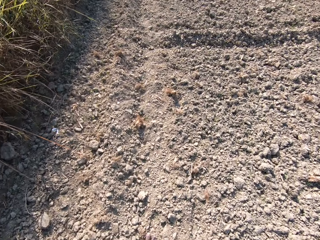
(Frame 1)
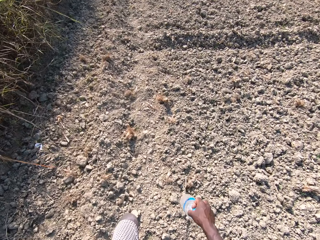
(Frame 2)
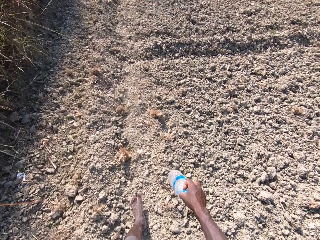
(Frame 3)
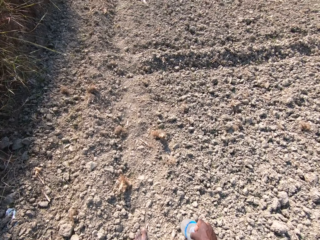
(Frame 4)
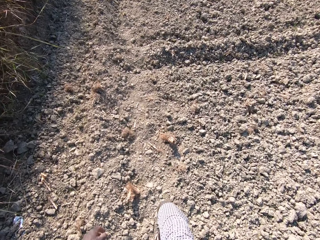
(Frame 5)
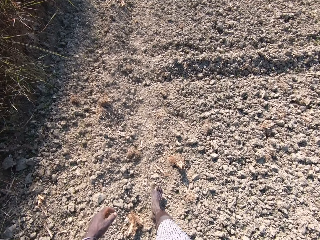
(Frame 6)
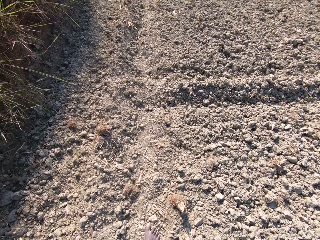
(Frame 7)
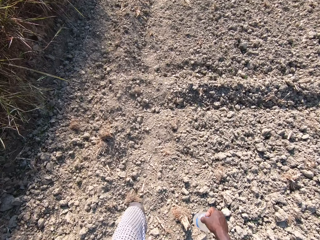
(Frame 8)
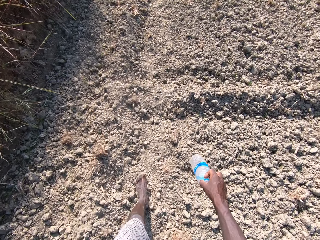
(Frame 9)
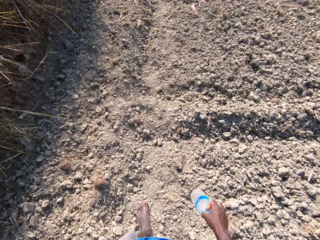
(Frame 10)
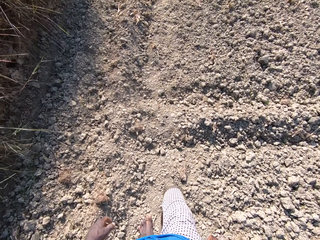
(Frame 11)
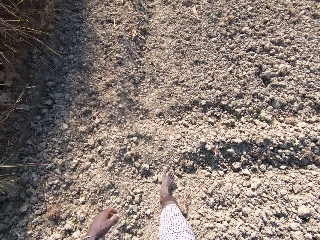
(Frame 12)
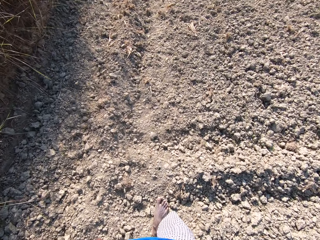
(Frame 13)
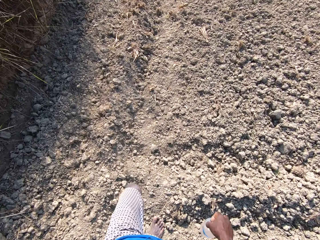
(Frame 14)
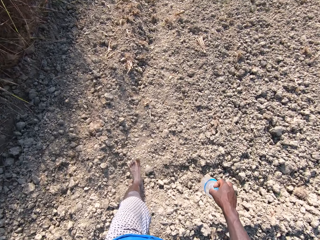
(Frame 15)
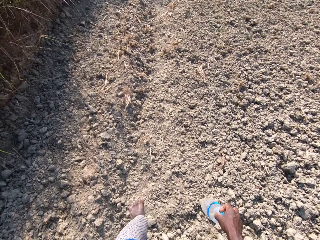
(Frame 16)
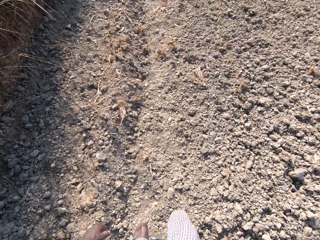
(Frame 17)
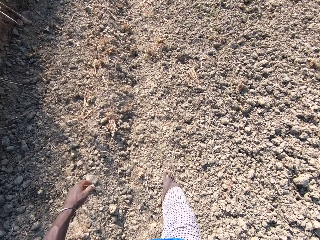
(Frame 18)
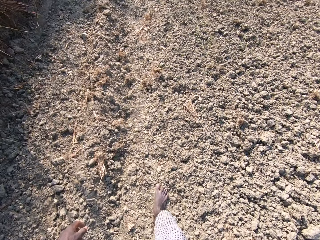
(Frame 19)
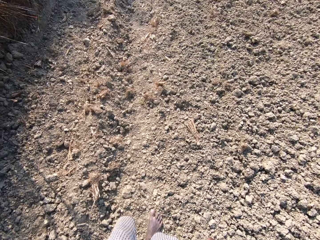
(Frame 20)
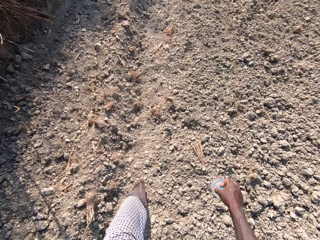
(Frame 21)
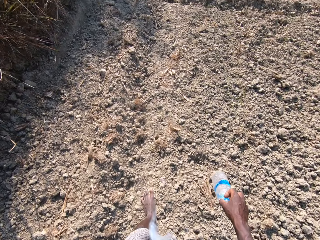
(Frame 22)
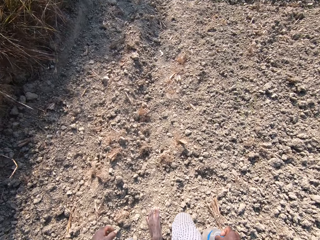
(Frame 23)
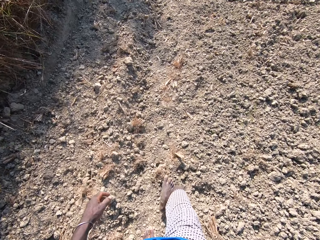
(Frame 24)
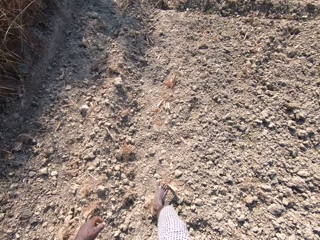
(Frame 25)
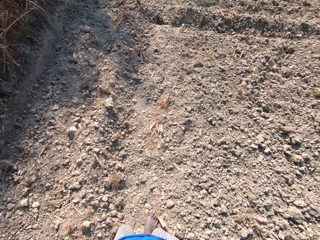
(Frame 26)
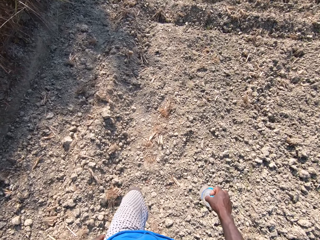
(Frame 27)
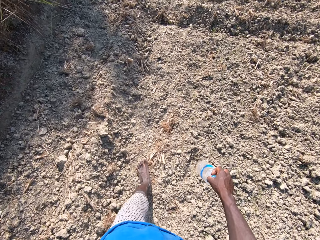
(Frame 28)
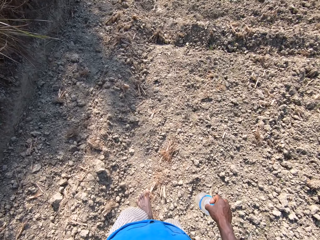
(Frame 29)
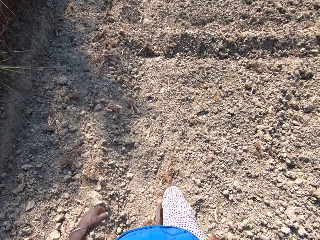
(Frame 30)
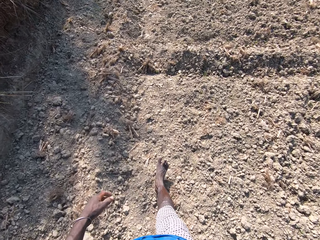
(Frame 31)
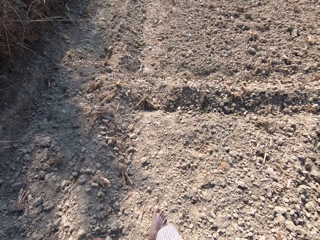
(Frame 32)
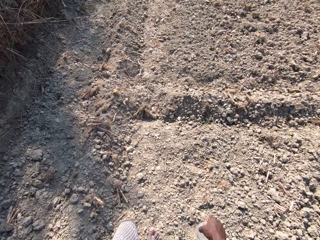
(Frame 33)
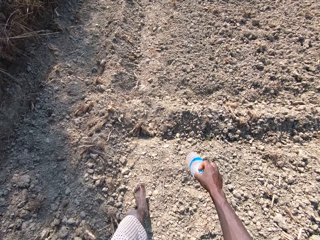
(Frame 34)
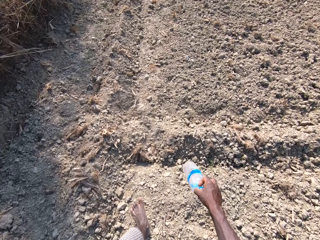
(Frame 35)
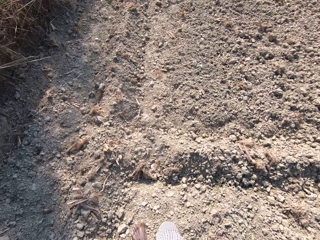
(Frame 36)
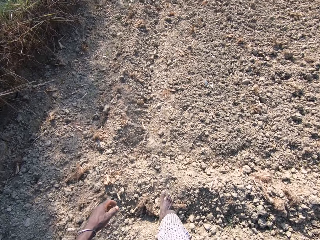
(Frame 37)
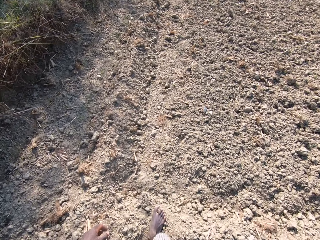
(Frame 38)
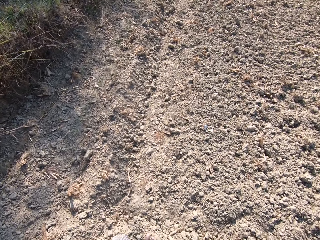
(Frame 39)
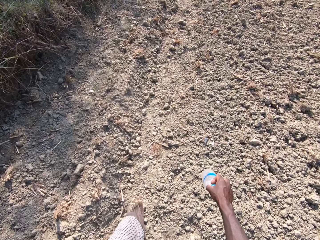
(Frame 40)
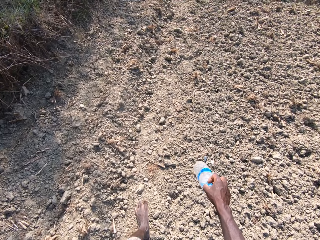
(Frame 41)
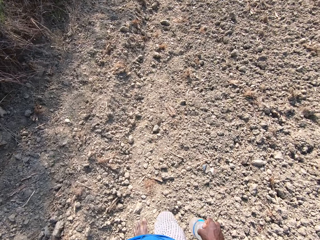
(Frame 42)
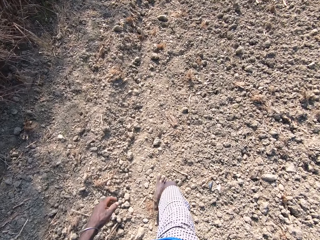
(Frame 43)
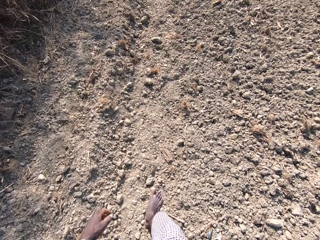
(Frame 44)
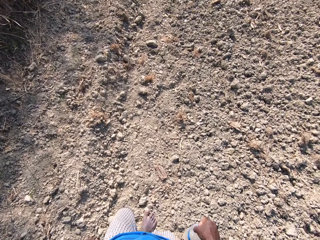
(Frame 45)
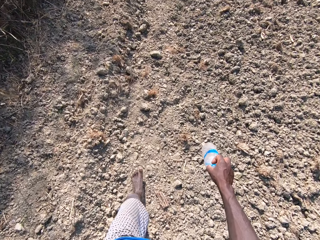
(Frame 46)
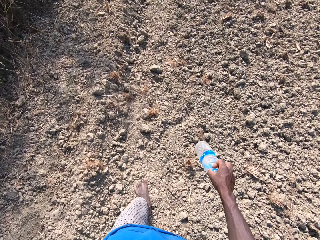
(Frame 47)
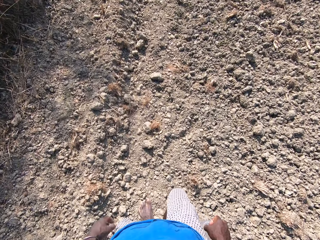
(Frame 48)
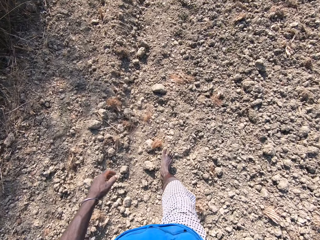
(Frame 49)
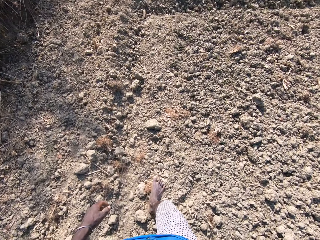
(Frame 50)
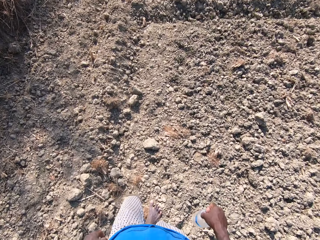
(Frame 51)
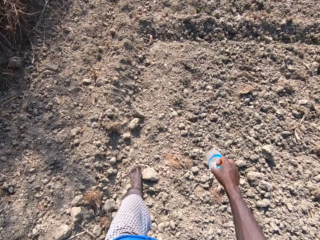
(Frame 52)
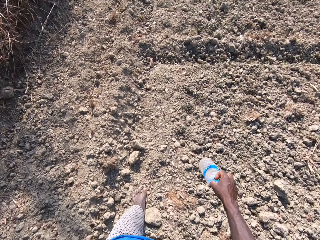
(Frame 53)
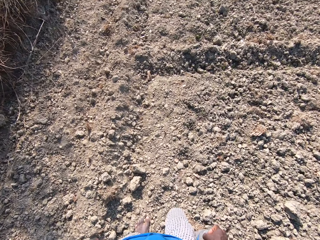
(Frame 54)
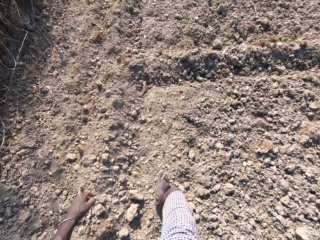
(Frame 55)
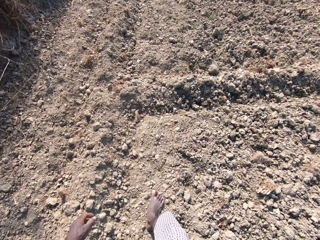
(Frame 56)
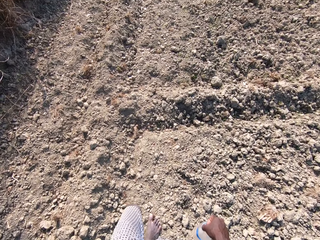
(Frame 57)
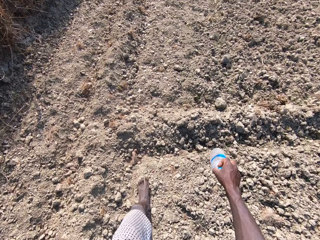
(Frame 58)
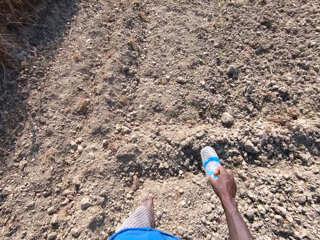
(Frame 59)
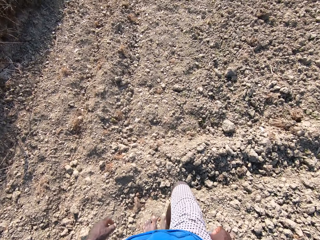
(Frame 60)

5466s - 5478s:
The camera wearer spits saliva in the garden. They hold the bottle and walk in the garden.

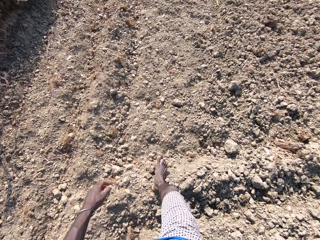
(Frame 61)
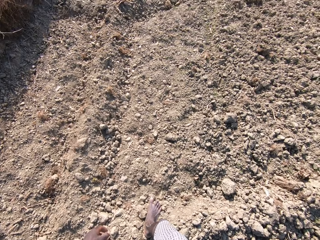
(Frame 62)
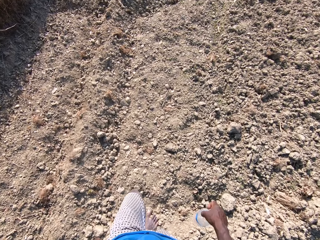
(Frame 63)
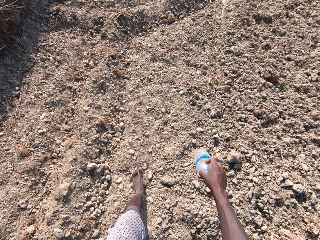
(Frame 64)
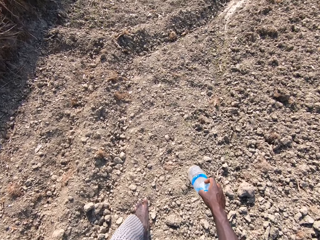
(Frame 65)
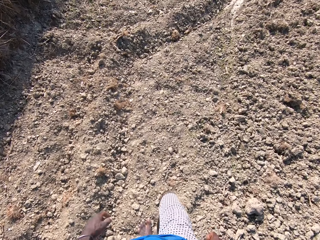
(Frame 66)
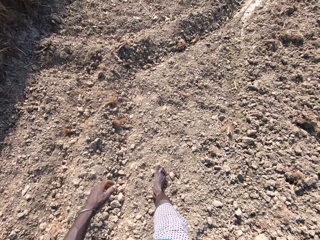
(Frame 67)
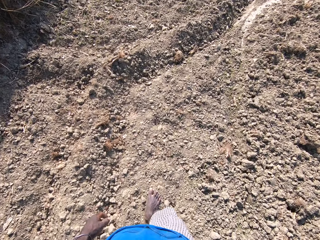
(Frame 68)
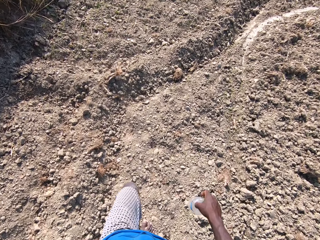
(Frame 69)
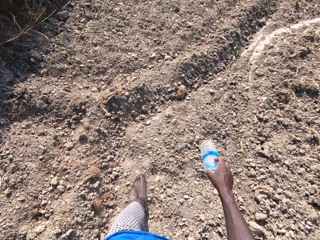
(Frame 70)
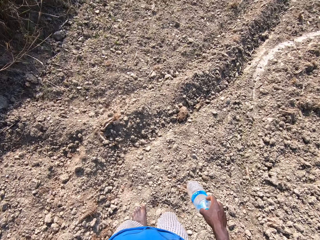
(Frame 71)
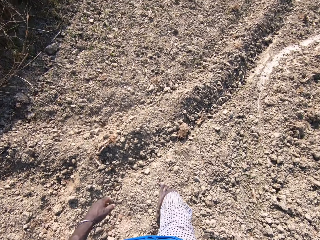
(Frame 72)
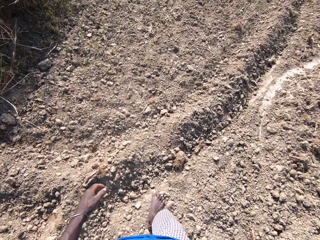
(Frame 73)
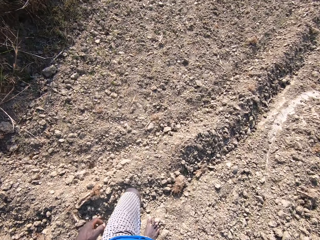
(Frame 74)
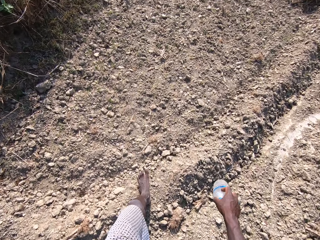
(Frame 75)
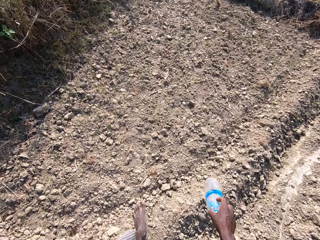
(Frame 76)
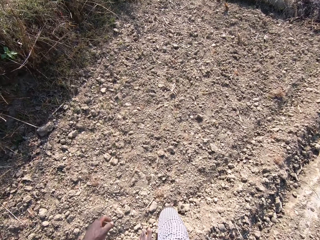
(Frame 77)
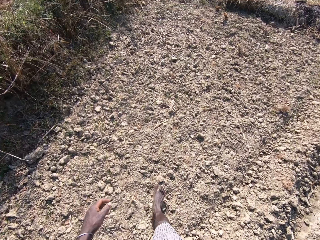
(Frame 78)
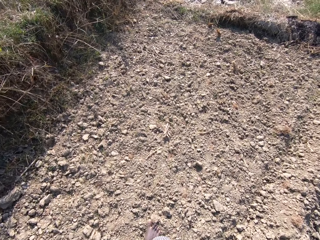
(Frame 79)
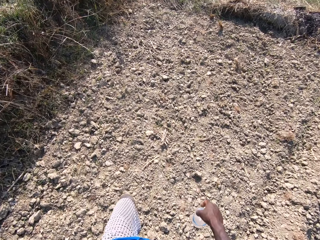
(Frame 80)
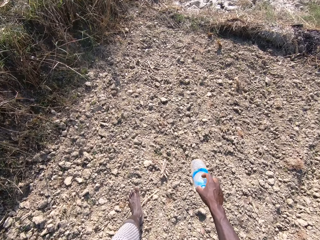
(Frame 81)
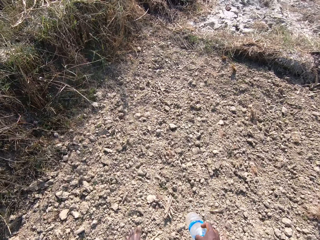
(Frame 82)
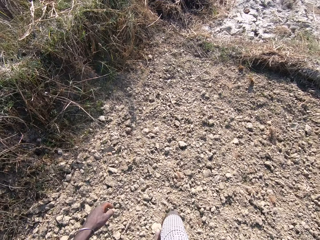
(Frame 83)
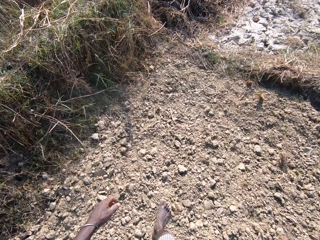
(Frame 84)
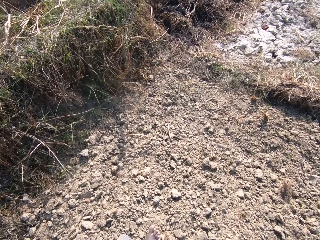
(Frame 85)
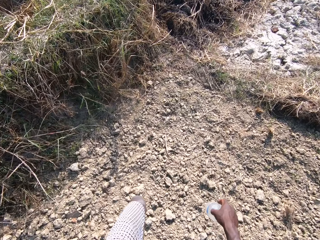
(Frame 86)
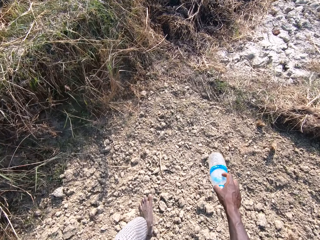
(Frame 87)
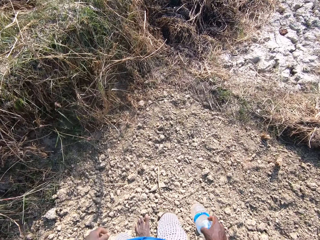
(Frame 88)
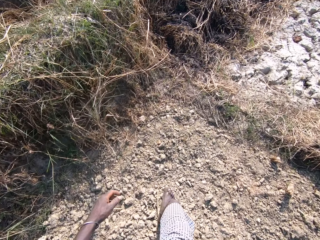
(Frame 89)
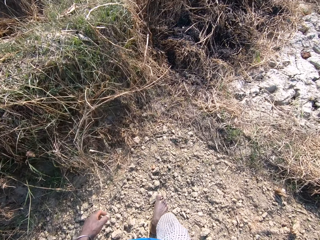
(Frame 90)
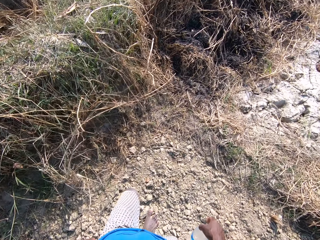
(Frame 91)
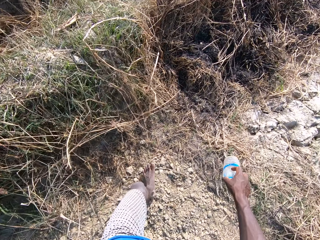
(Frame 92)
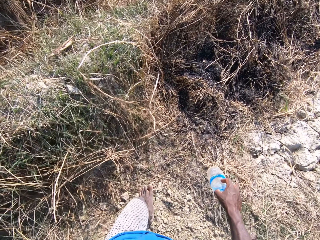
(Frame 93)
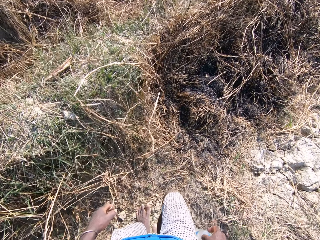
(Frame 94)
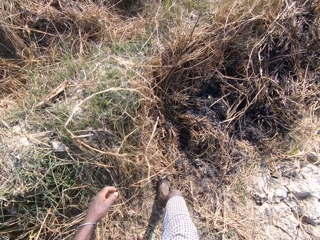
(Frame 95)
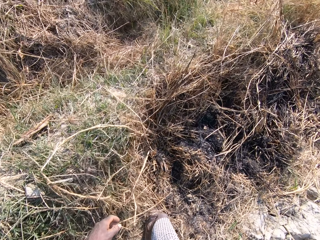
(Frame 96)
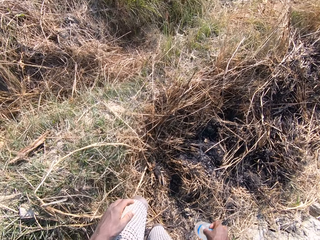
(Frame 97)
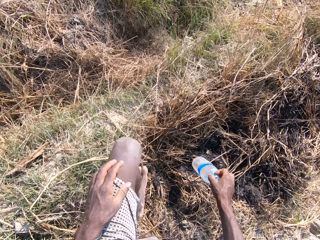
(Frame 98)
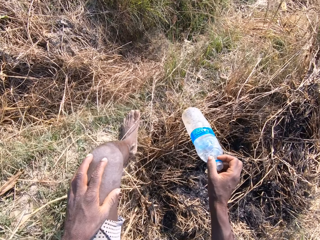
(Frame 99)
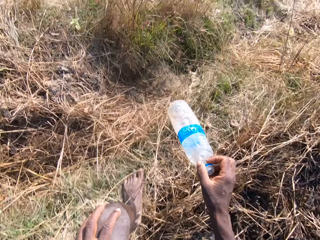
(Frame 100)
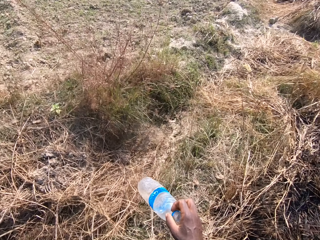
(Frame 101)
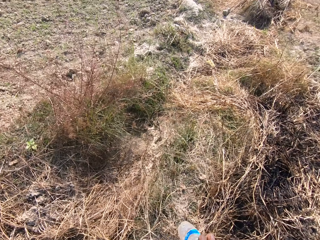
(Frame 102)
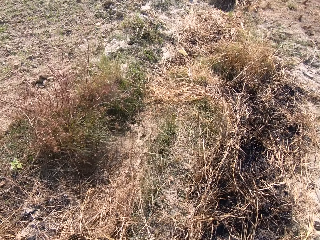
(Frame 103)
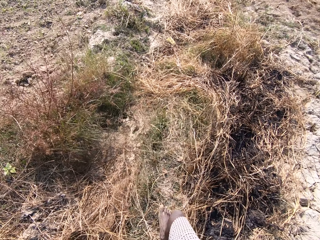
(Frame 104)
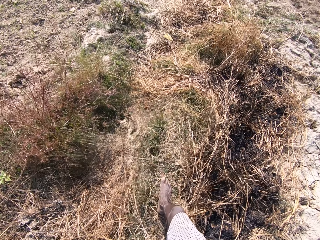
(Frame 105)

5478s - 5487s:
The camera wearer touches himself.
